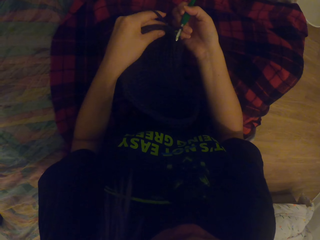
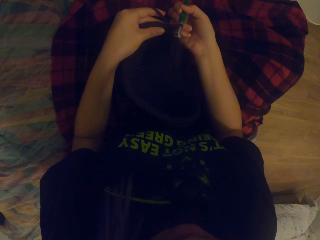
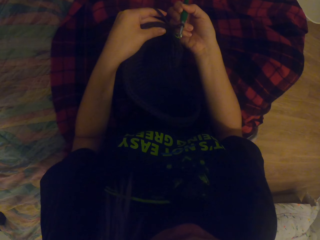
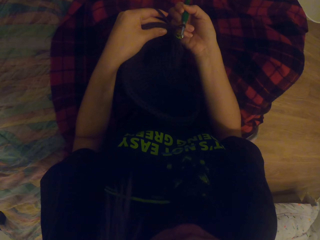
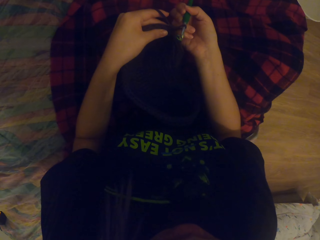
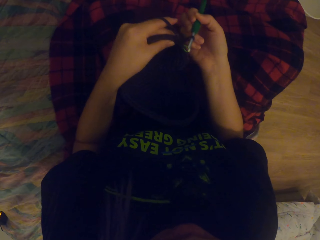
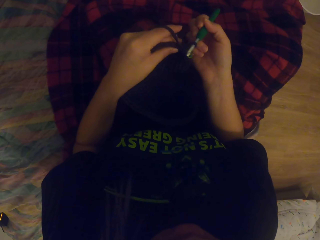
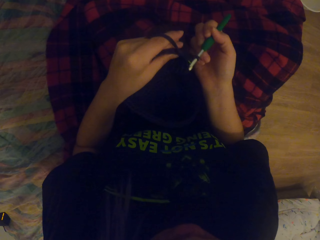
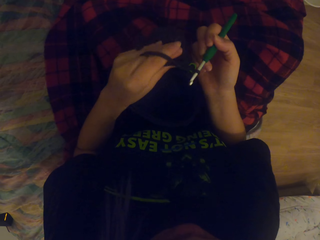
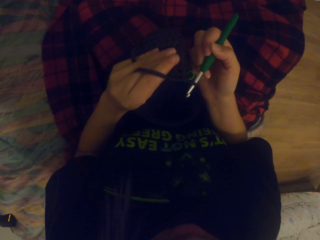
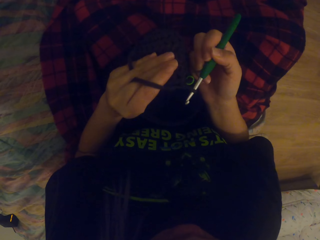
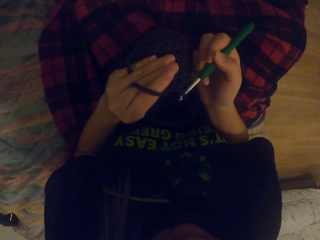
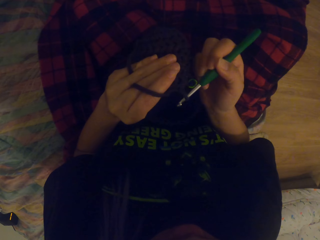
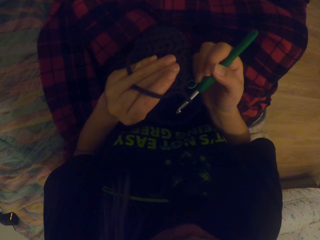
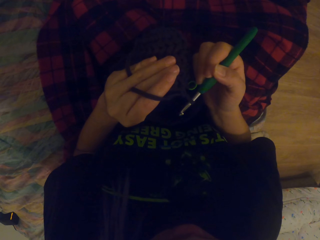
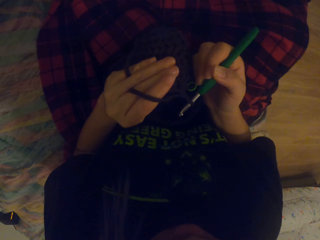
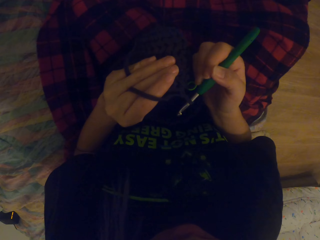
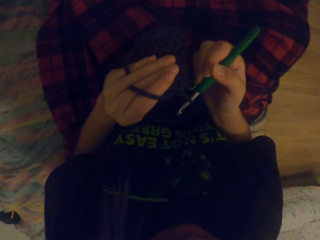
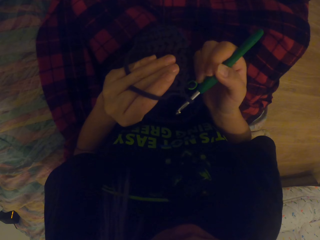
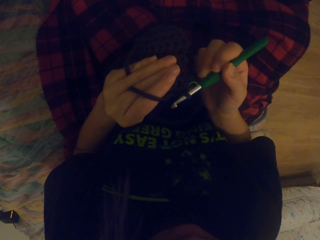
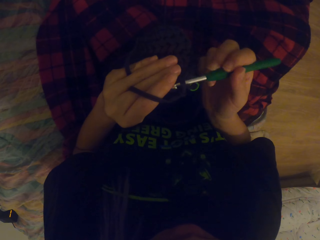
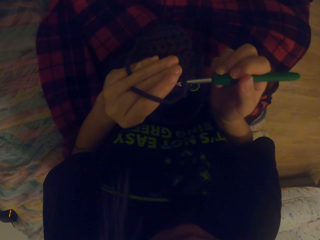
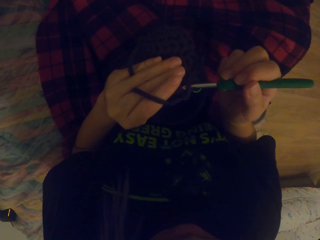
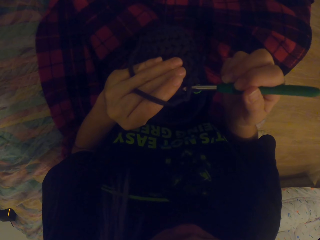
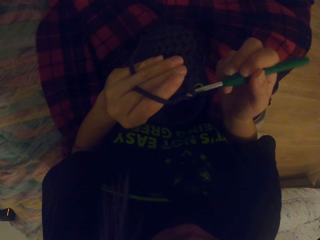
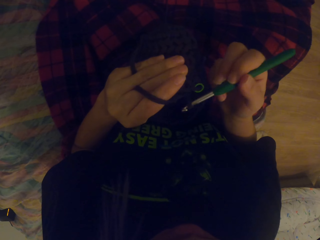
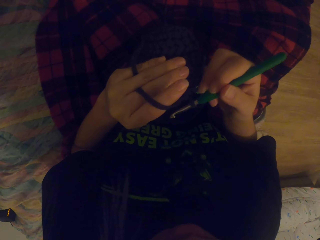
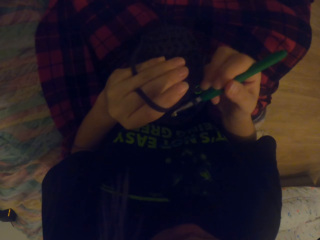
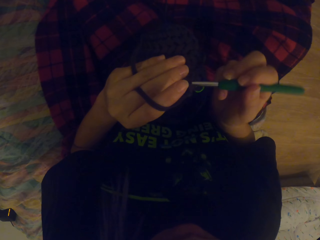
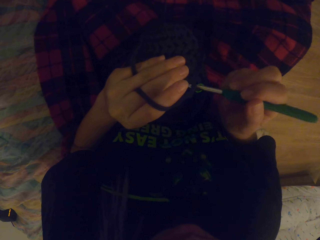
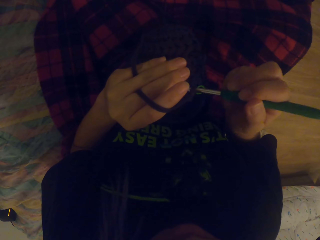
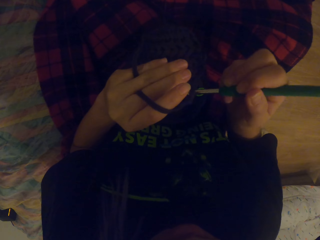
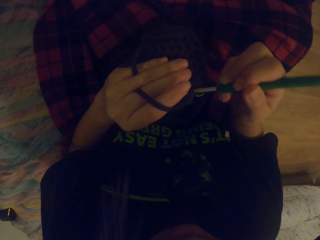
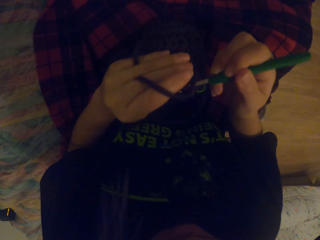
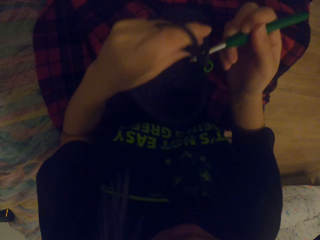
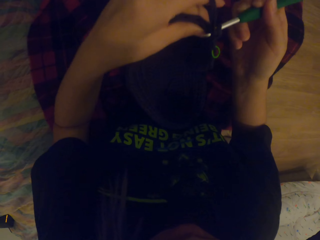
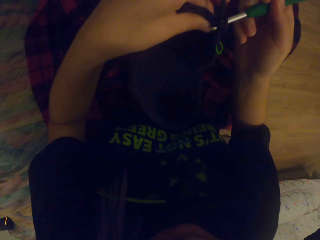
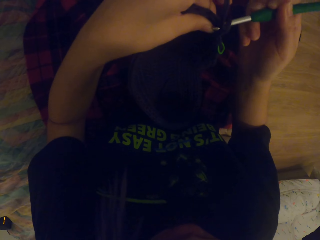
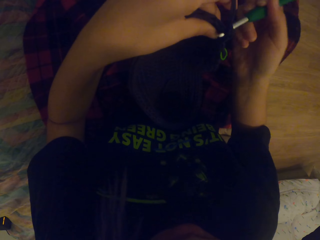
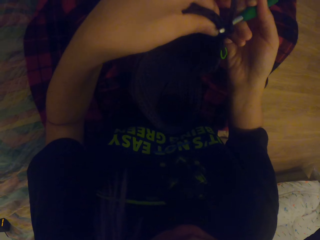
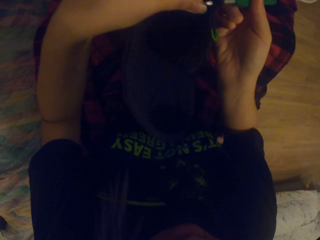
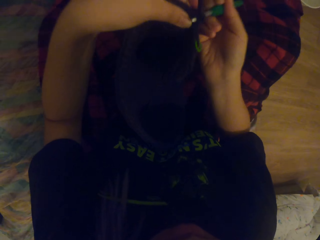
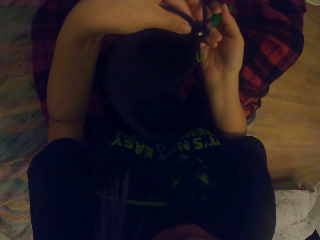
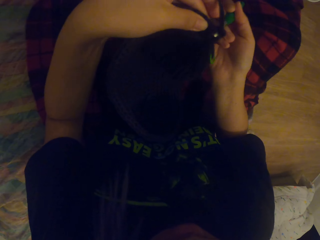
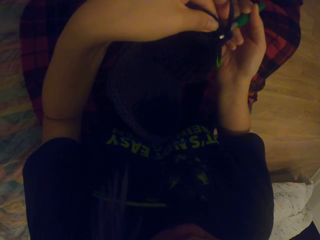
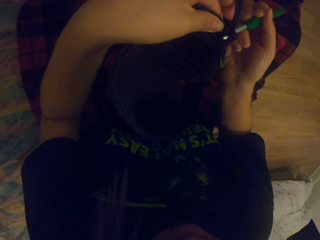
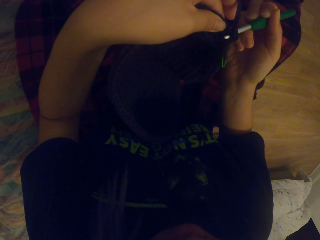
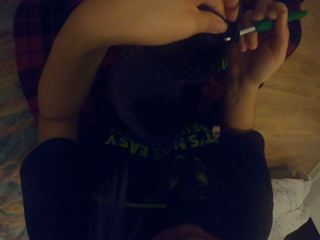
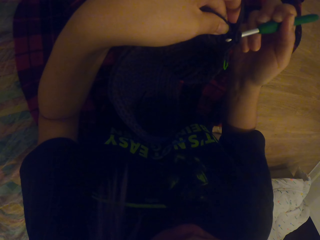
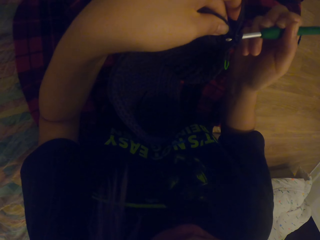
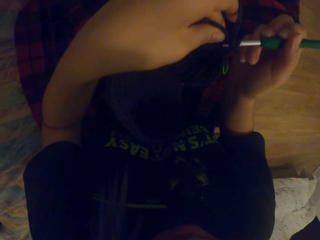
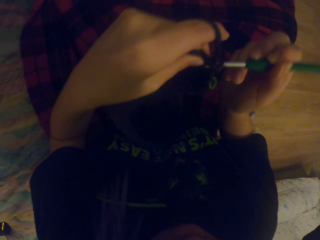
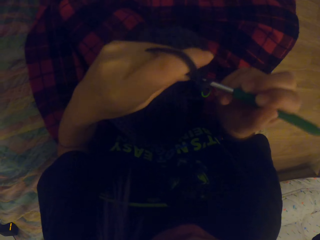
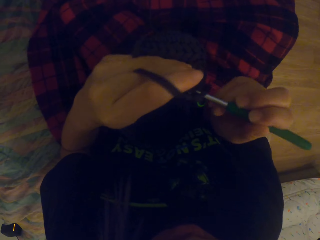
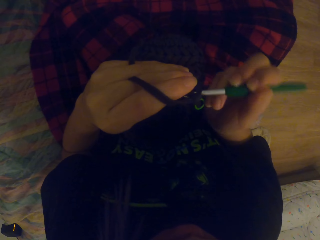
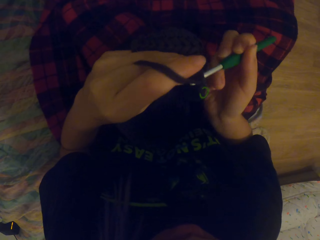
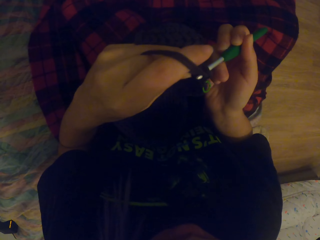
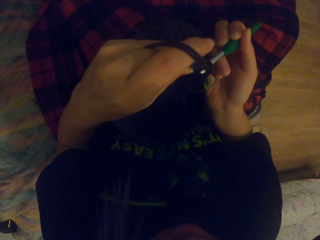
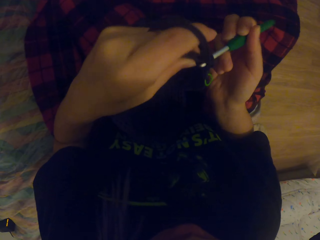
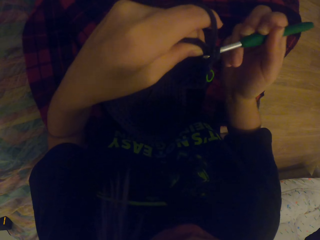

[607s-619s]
The camera wearer looks at the fabric. They move the needle. They move the fabric. They look at the fabric.

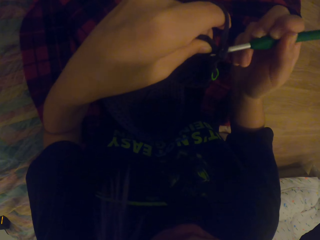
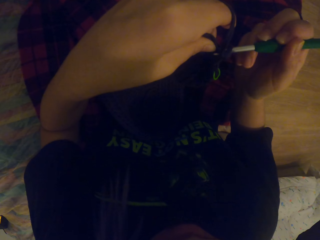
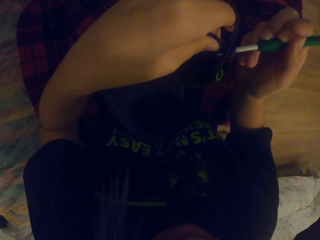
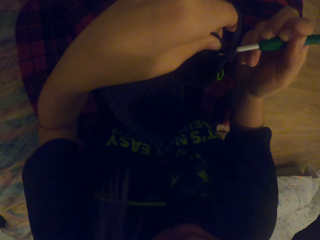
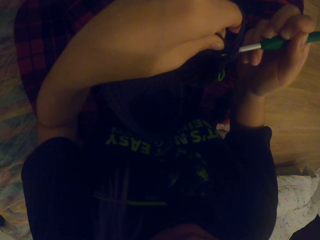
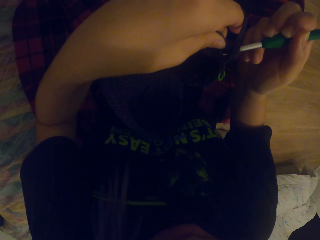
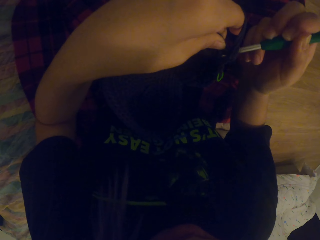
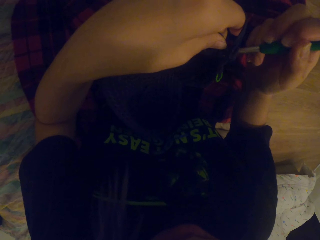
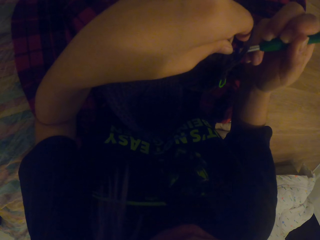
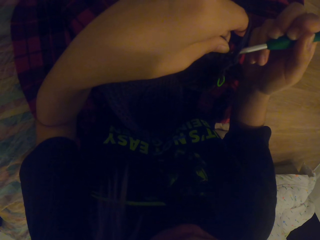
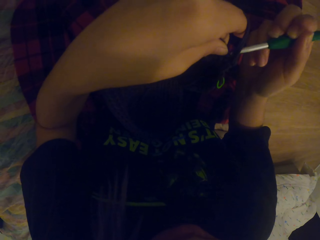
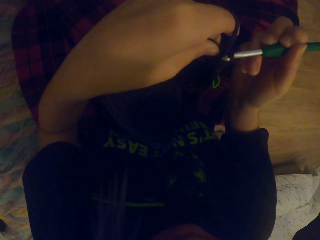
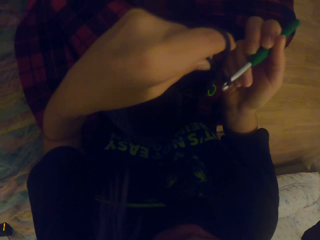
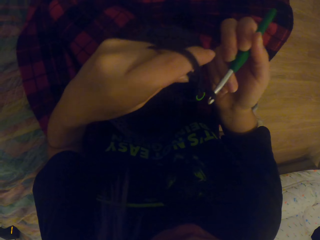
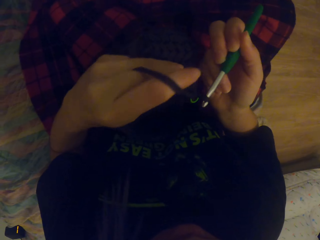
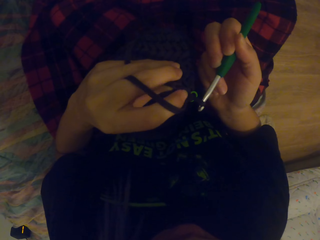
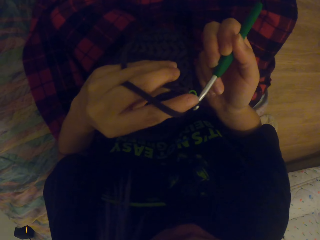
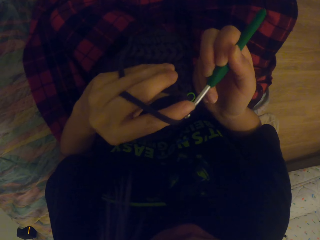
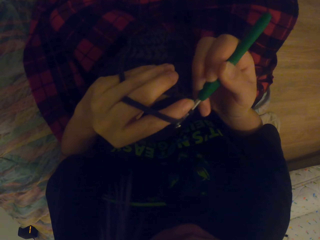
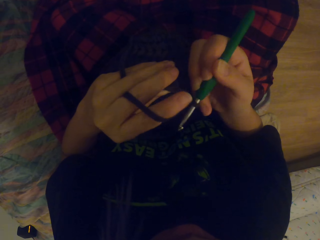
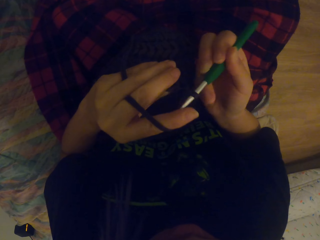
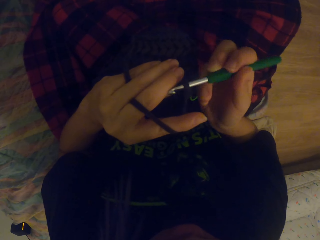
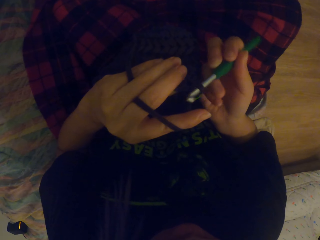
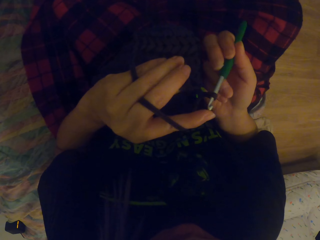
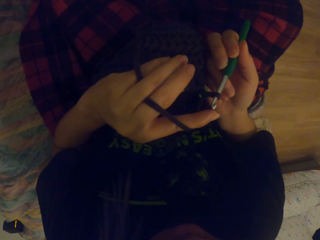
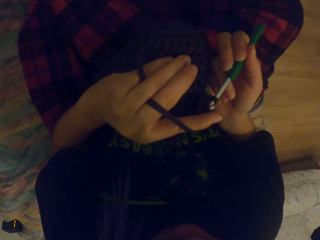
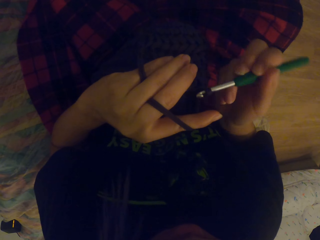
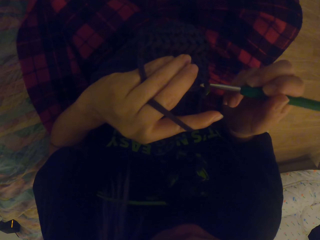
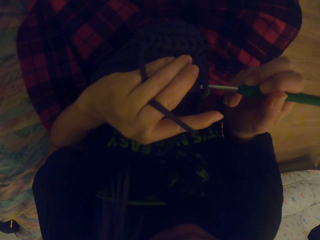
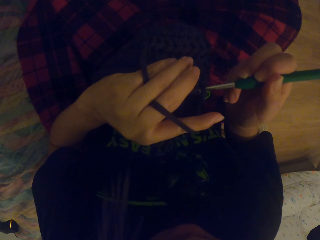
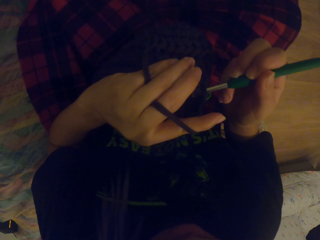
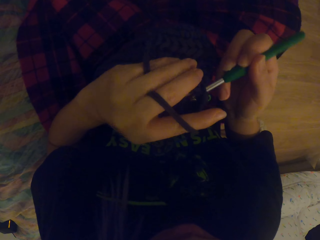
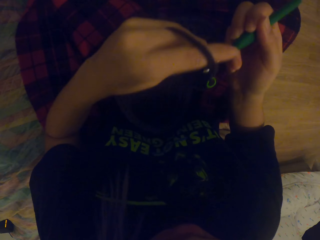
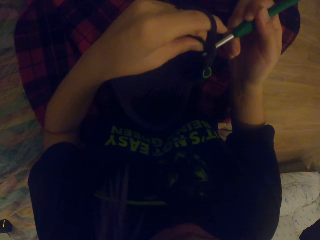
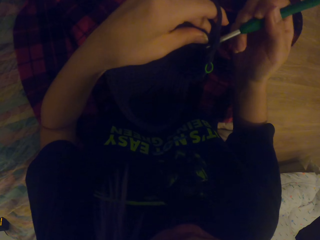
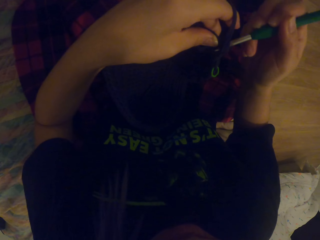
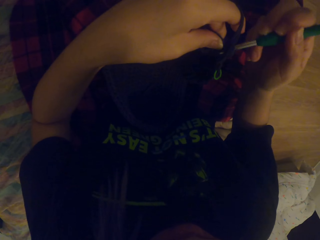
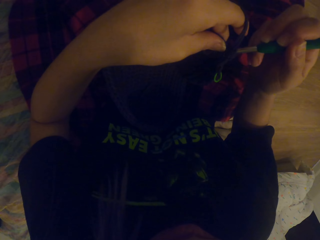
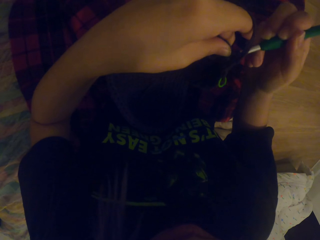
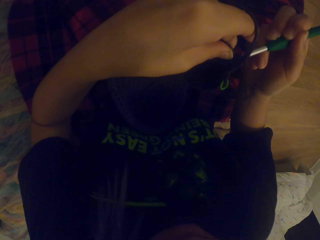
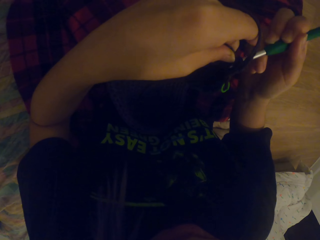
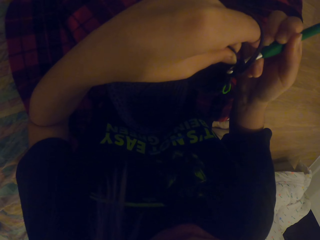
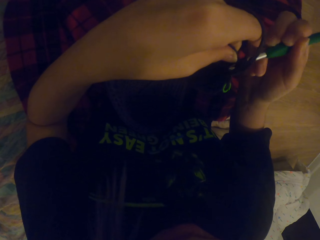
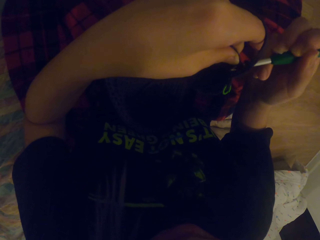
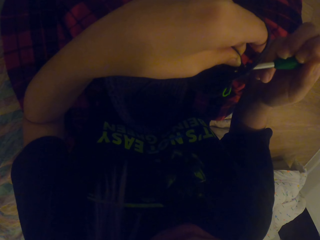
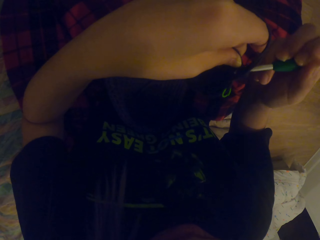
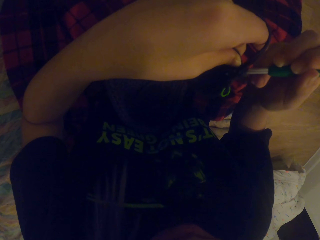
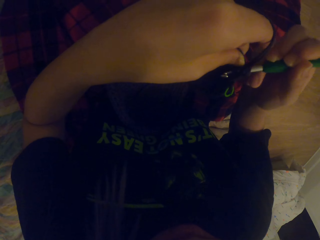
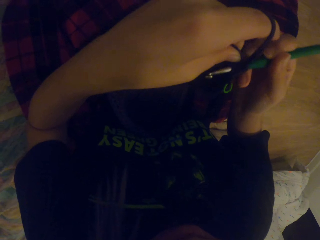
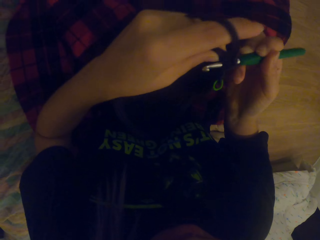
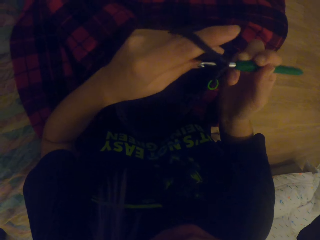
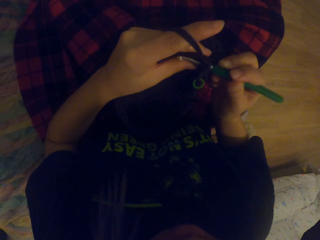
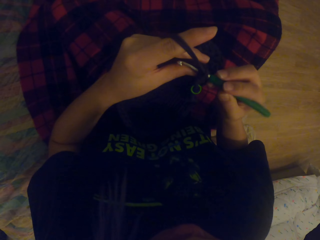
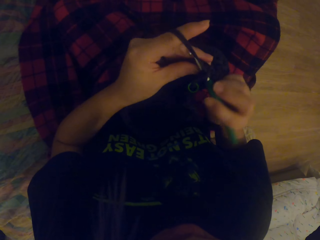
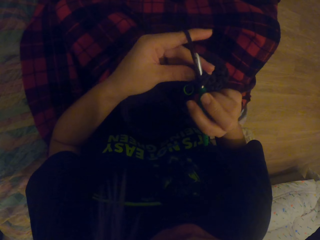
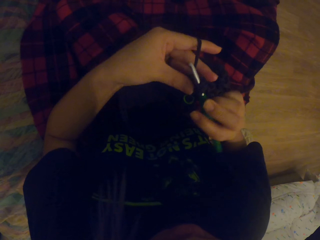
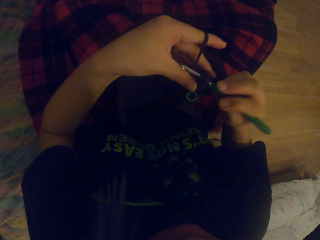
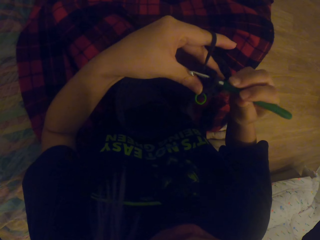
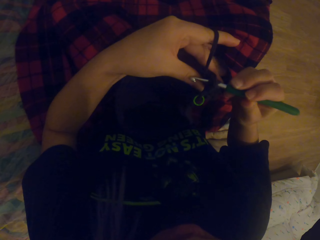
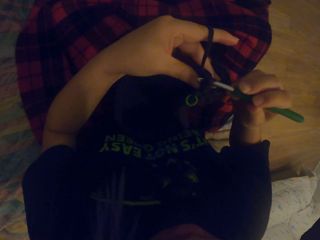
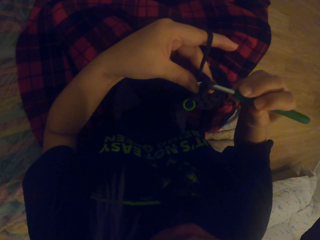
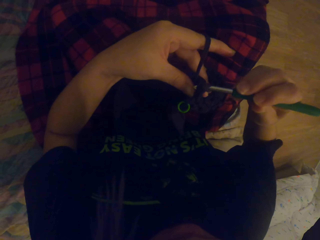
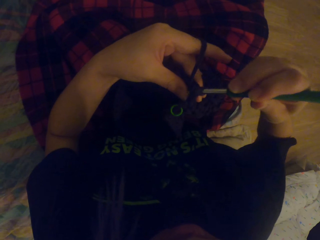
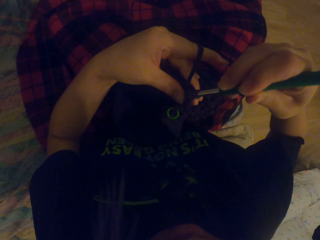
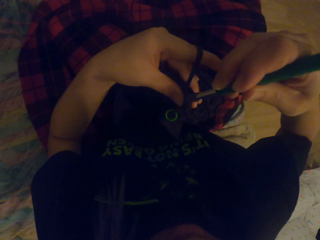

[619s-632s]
The camera wearer moves the hand. They move the finger. They move the needle. They move the hand. They look at the fabric. They knit the fabric with the needle.
